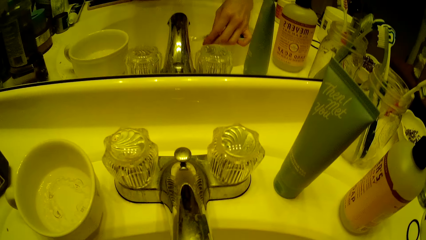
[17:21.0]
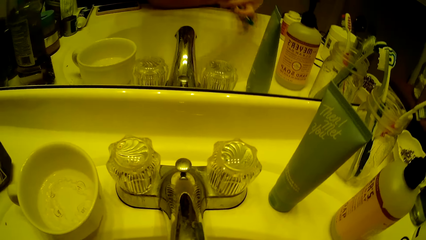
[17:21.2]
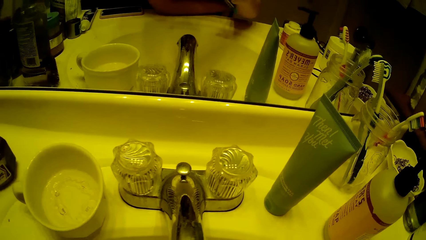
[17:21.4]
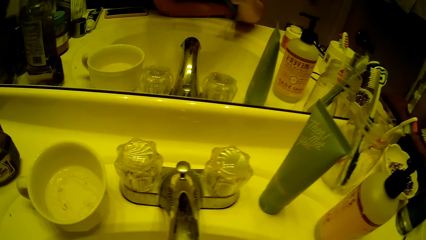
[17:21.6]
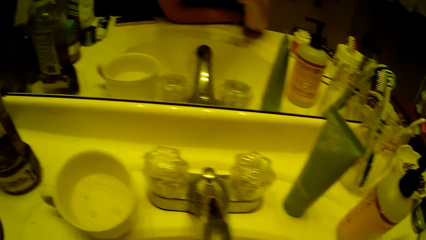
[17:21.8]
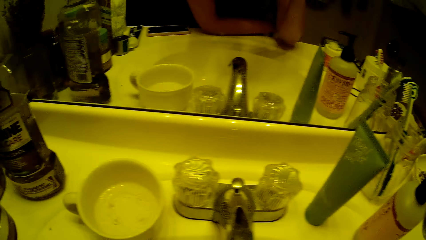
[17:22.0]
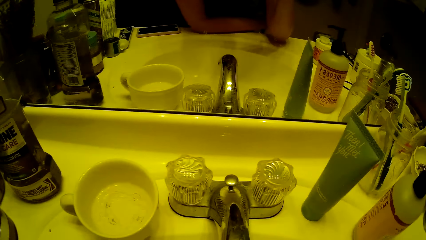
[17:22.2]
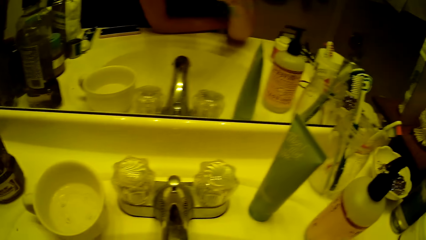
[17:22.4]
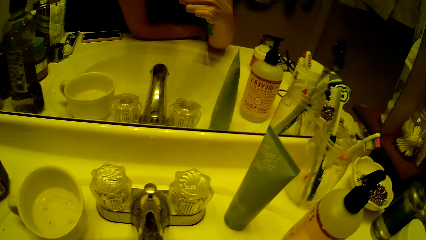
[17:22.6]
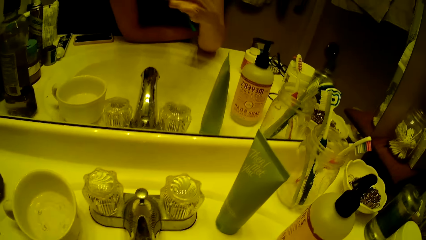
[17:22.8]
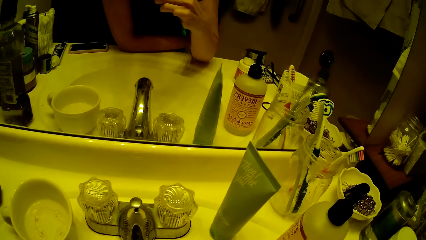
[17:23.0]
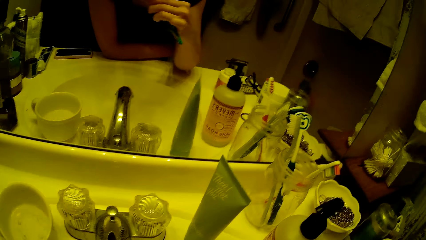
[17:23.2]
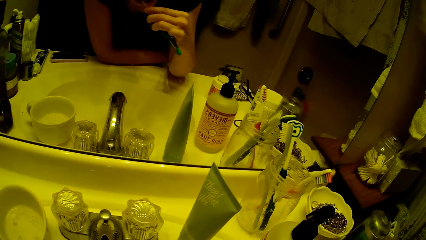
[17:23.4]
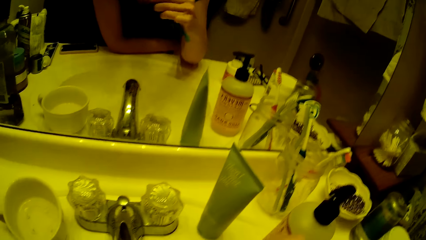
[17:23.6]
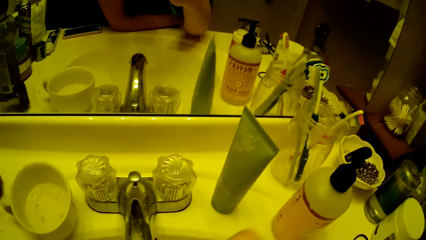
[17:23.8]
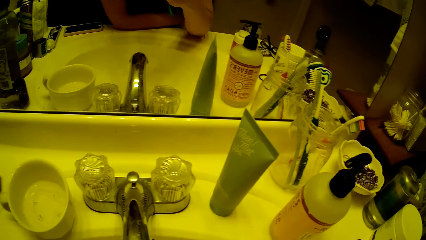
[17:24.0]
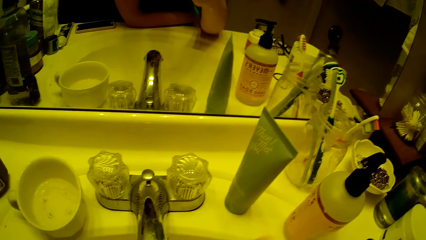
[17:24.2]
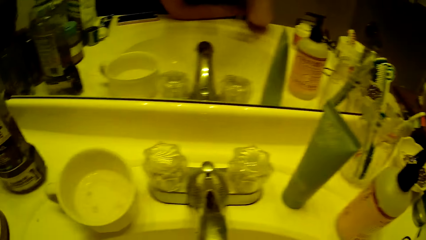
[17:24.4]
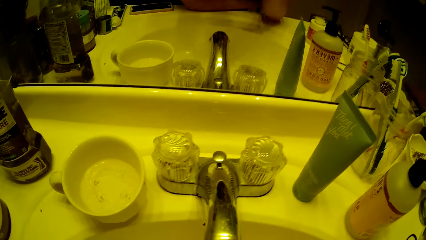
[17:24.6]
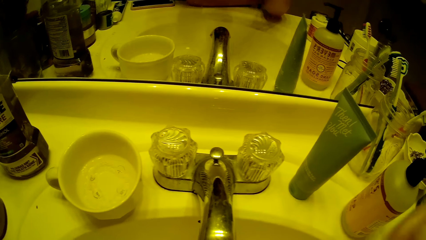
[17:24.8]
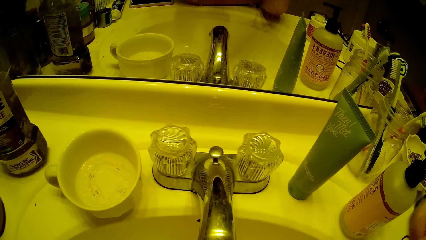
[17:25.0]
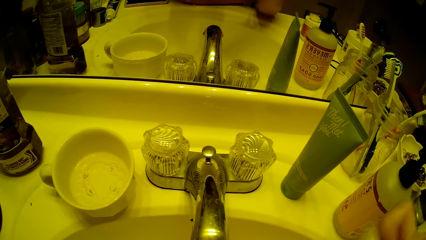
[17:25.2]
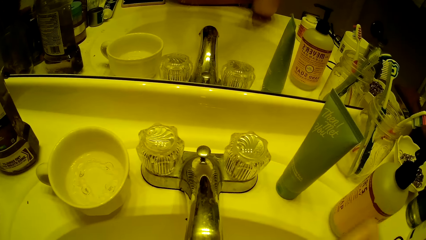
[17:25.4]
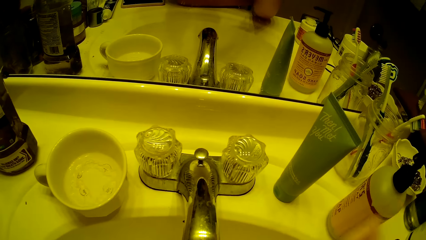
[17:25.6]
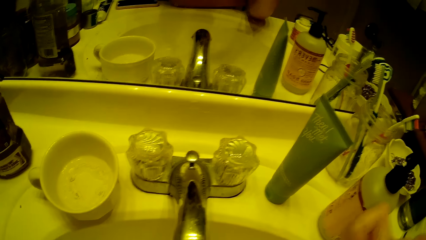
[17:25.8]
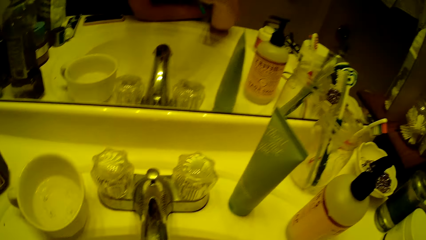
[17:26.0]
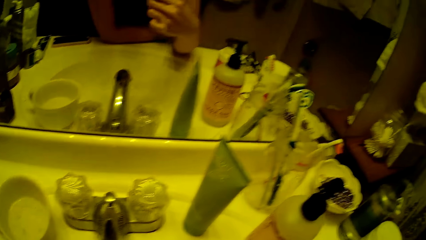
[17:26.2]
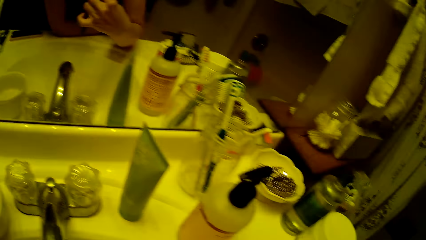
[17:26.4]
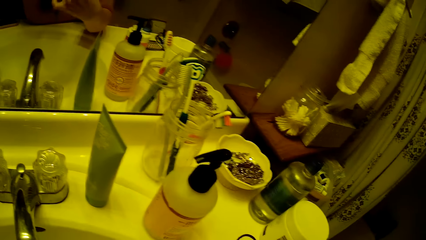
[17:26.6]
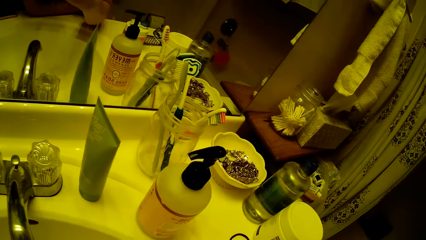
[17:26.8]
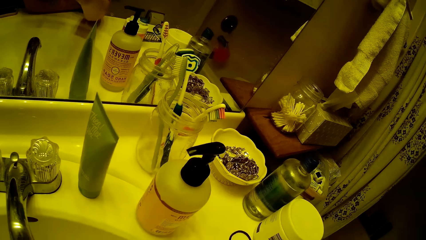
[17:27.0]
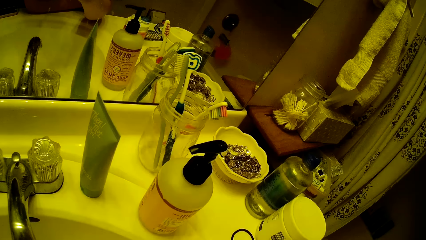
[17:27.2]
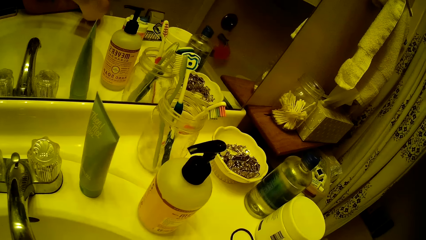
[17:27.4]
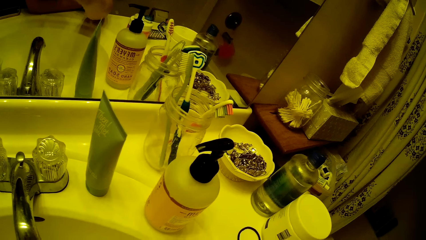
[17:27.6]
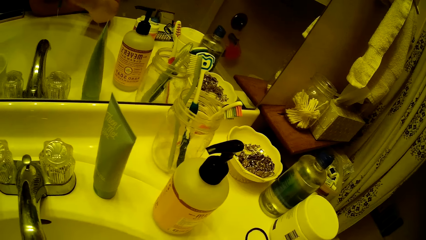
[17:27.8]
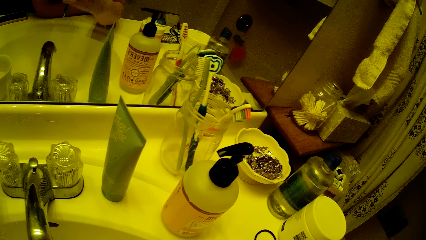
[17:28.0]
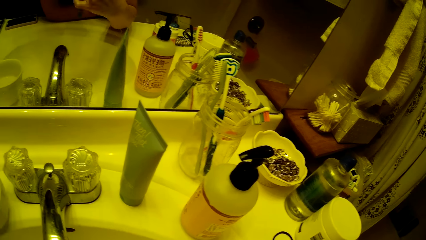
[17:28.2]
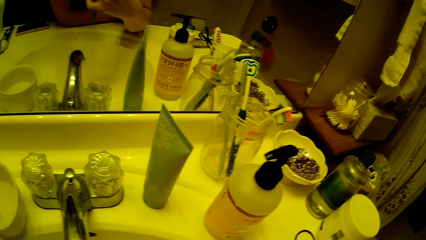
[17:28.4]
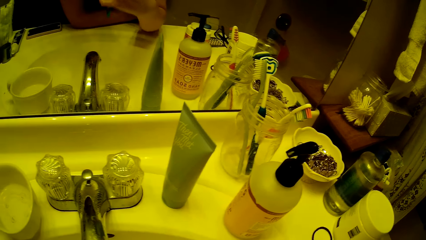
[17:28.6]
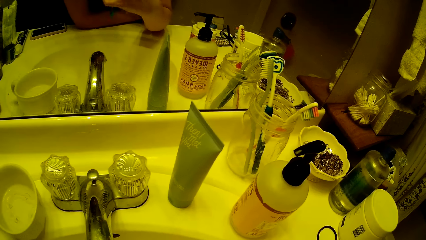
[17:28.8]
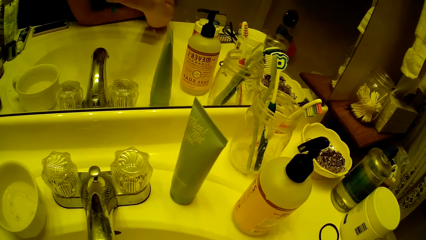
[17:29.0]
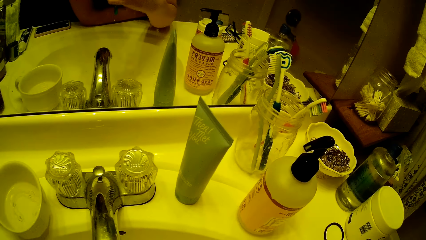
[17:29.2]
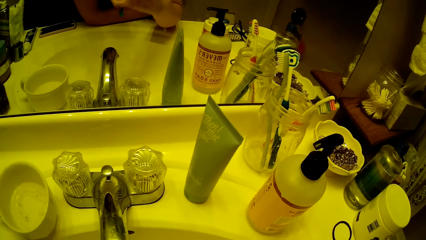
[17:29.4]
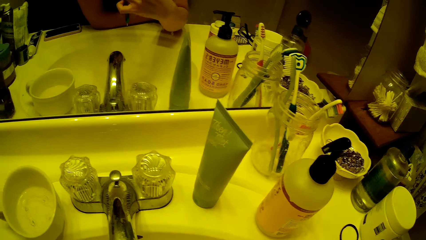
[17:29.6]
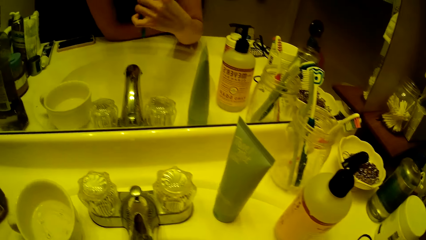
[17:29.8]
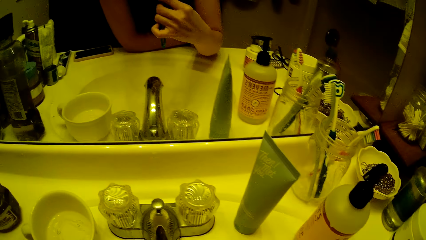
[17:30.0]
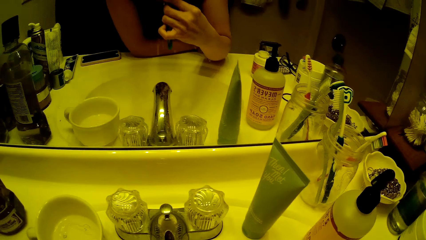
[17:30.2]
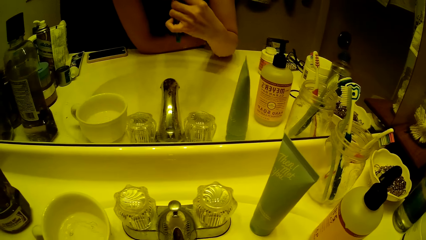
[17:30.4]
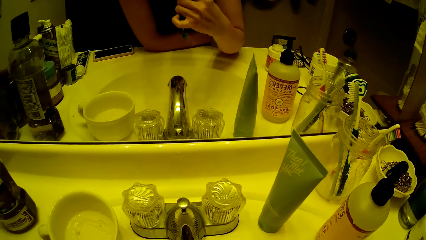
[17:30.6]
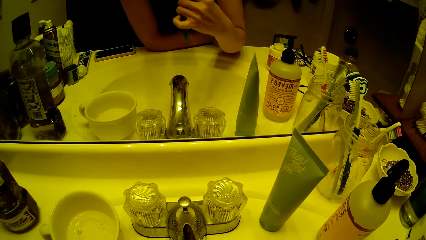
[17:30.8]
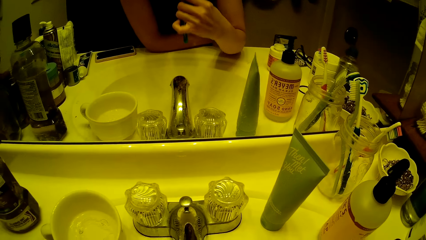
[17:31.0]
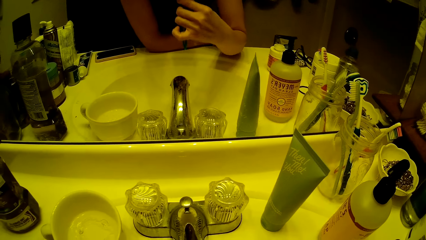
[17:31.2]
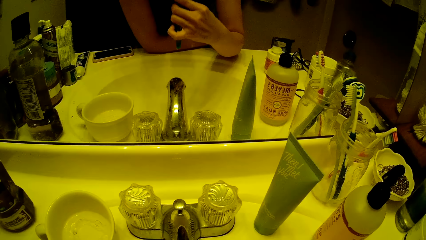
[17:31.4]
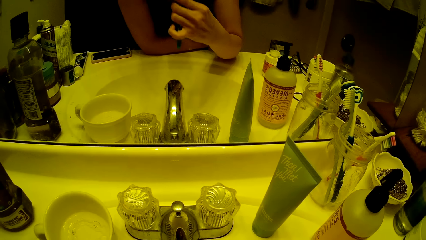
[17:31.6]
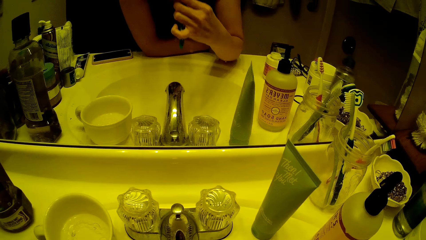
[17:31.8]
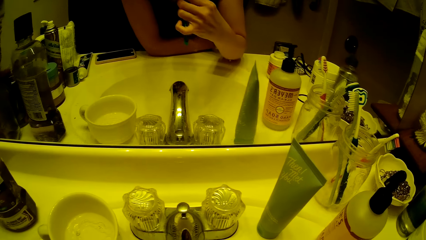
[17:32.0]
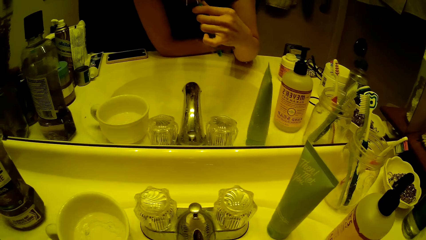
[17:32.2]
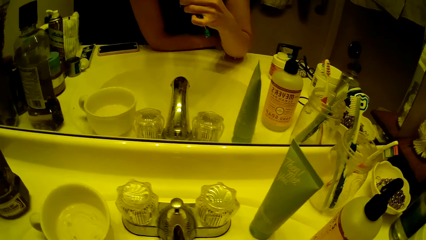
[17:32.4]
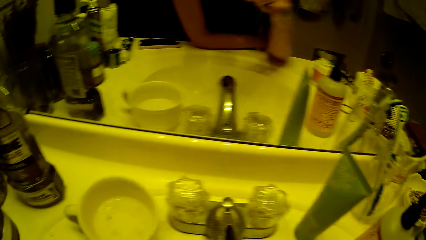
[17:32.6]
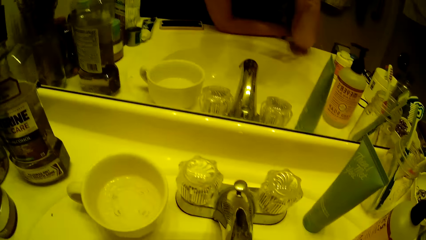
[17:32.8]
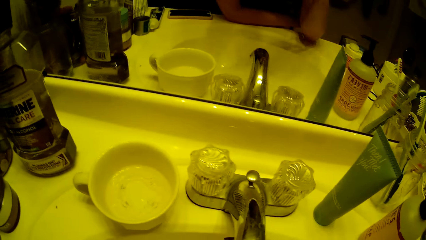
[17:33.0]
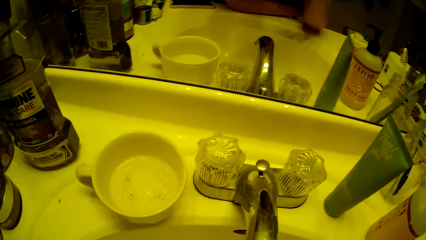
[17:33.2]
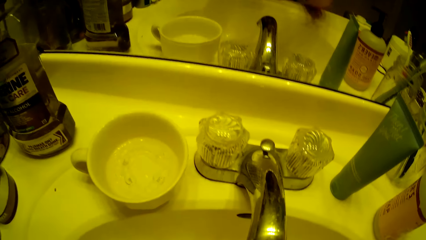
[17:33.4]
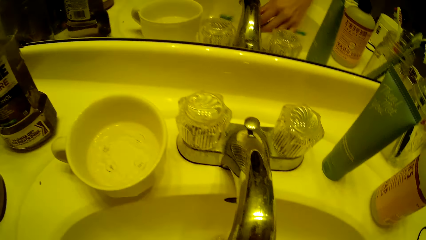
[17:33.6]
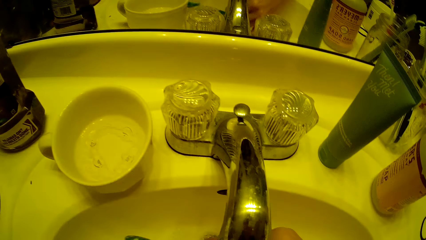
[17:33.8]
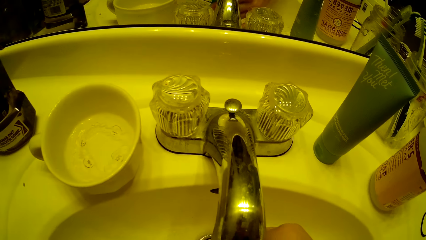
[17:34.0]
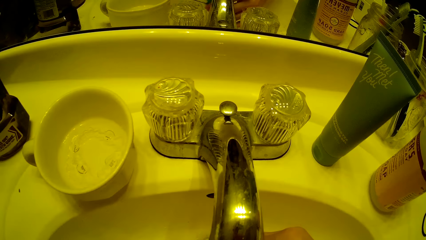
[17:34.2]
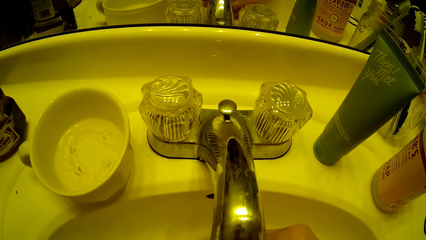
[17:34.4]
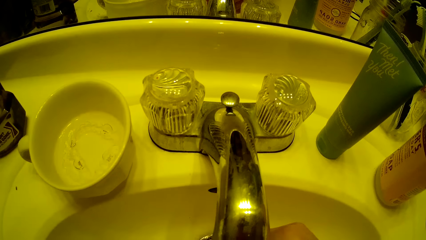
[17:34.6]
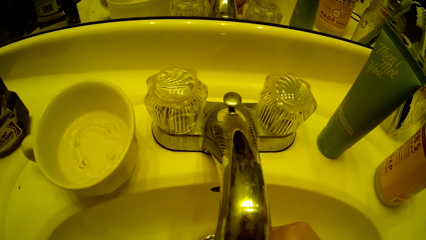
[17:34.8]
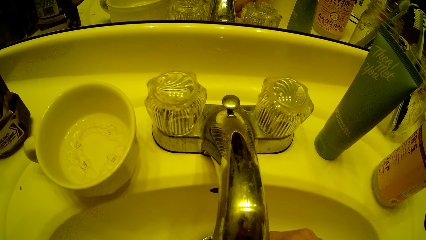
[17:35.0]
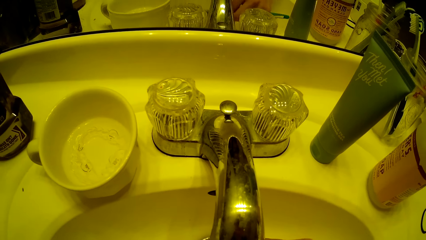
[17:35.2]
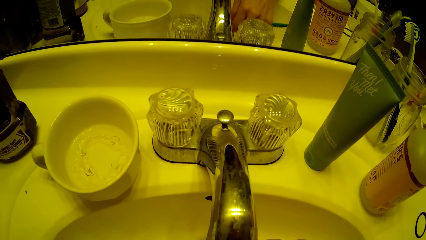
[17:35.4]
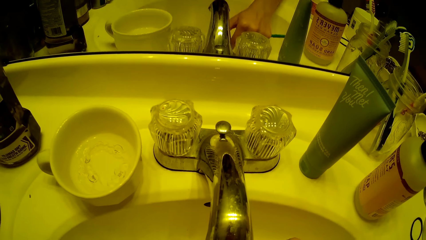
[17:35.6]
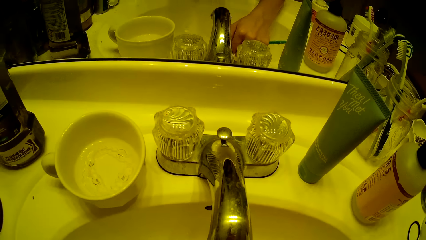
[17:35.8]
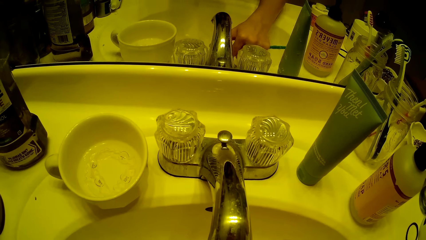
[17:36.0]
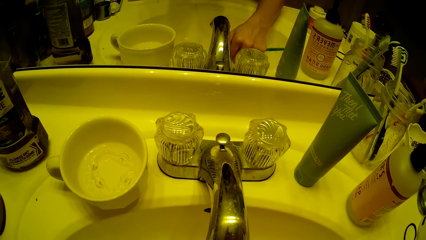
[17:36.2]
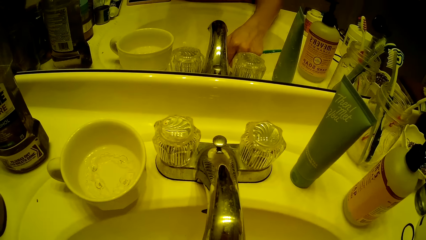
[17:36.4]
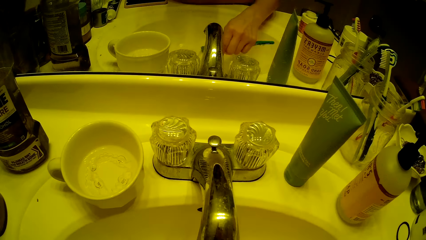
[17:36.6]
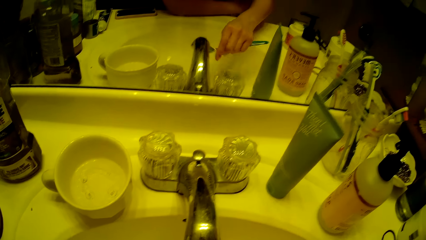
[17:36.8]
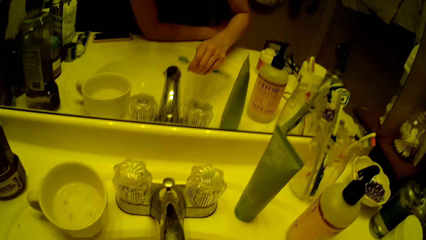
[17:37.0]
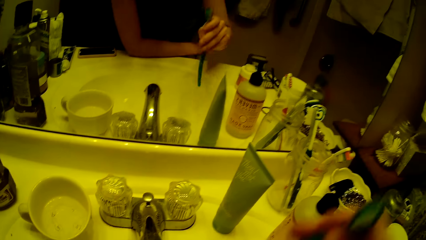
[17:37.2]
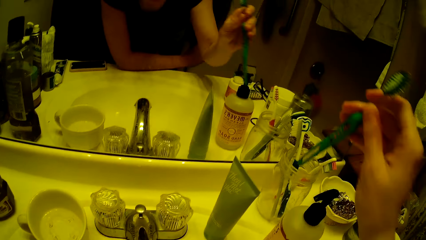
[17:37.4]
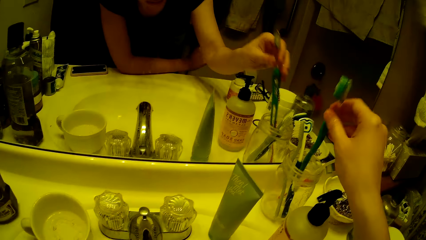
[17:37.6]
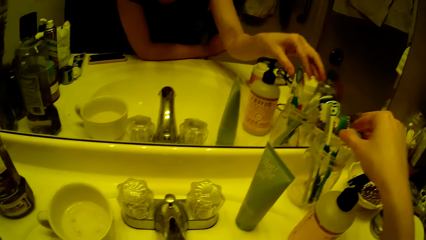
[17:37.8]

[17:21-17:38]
The camera wearer puts her toothbrush under the tap water. She brushes her teeth with the toothbrush in her right hand in front of the mirror. She rinses her toothbrush under the tap water.
